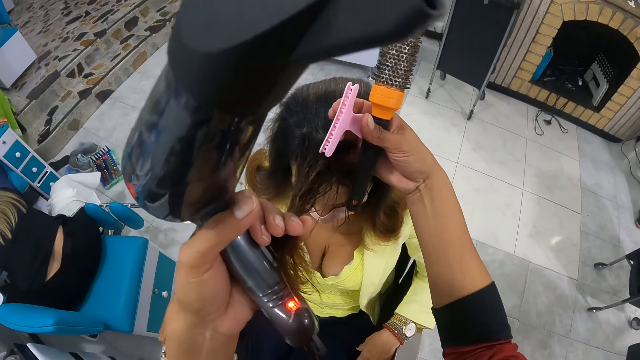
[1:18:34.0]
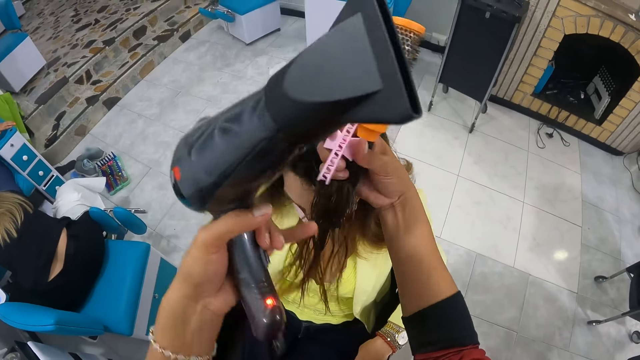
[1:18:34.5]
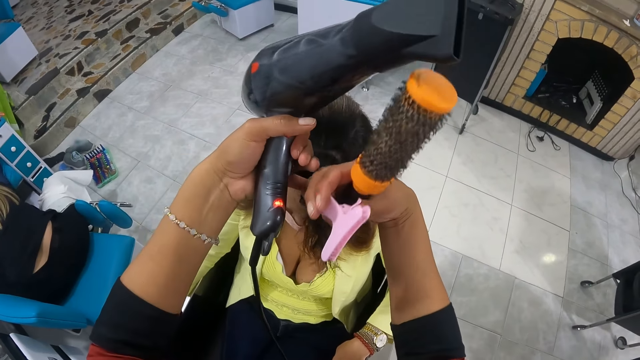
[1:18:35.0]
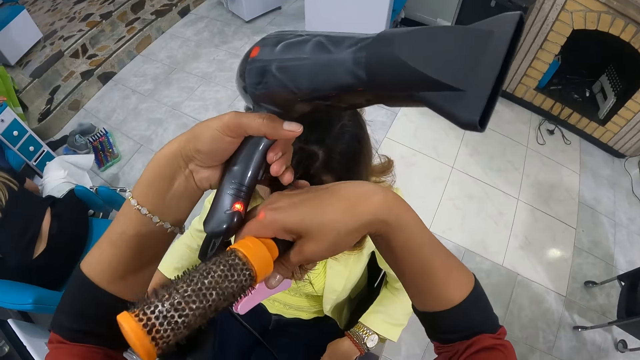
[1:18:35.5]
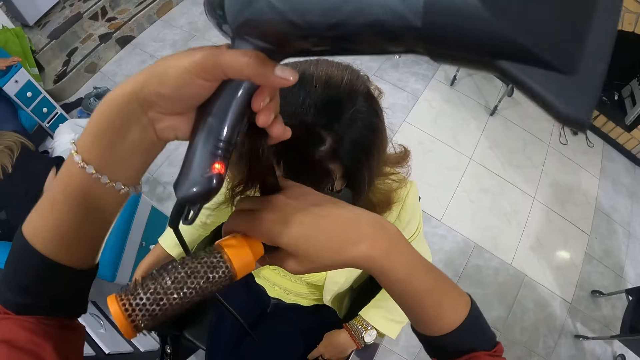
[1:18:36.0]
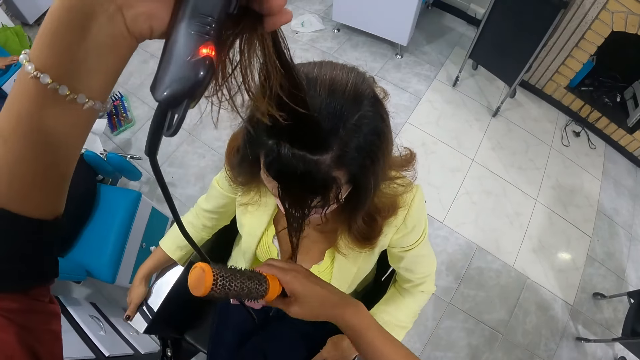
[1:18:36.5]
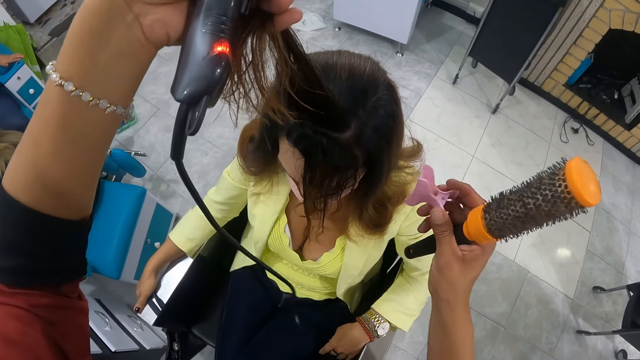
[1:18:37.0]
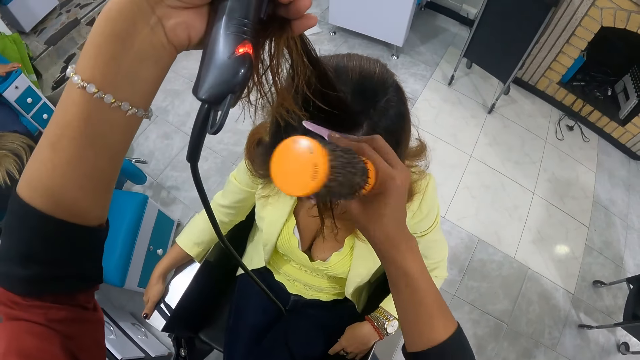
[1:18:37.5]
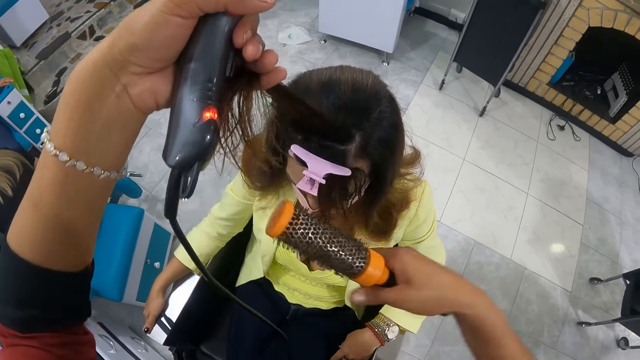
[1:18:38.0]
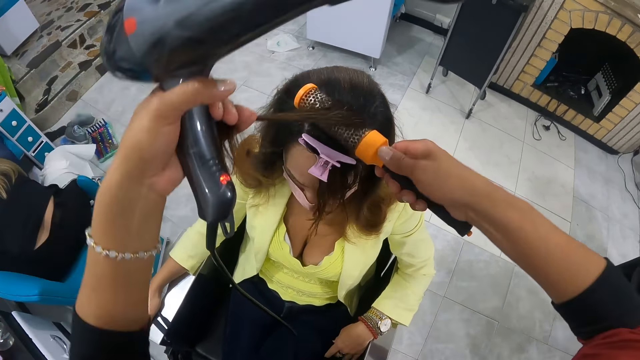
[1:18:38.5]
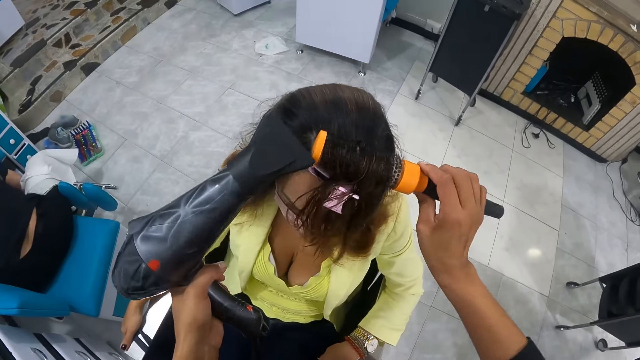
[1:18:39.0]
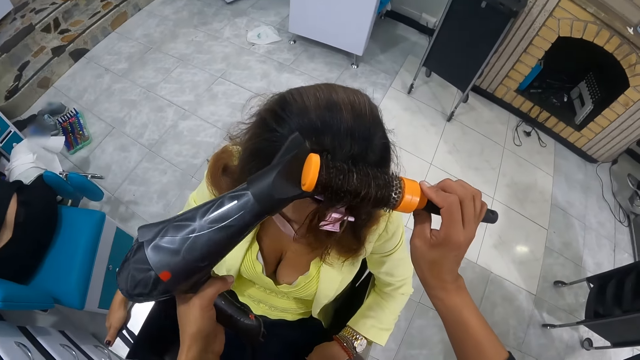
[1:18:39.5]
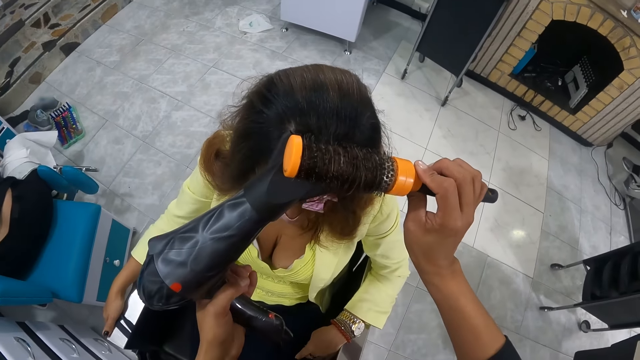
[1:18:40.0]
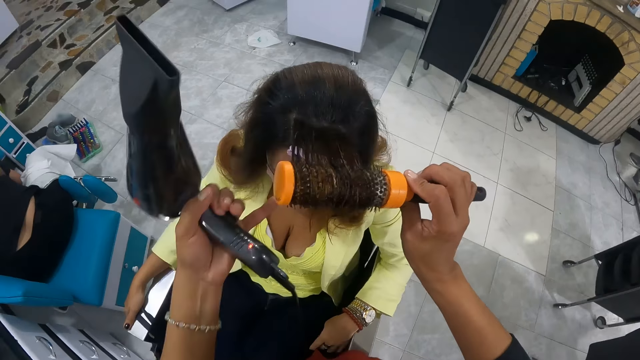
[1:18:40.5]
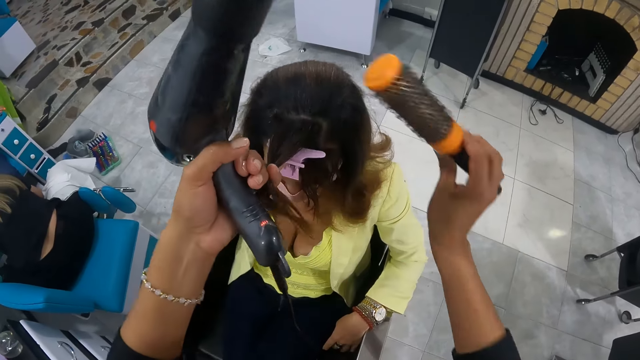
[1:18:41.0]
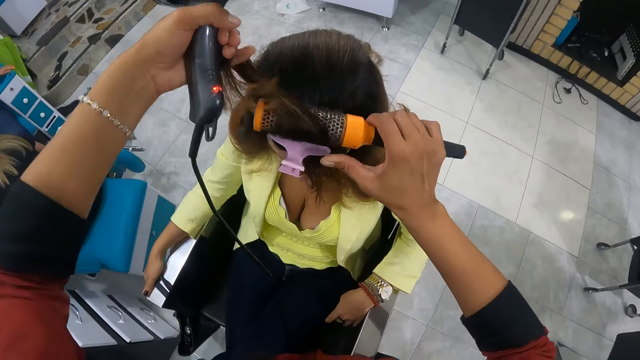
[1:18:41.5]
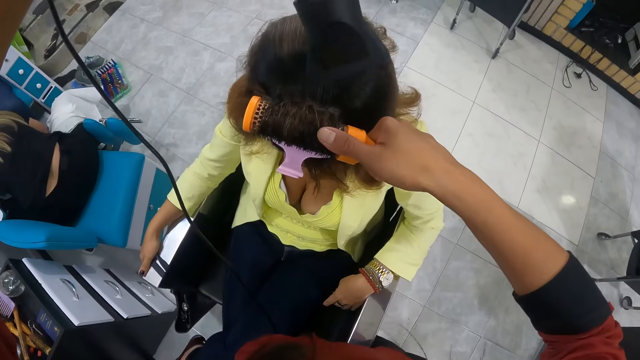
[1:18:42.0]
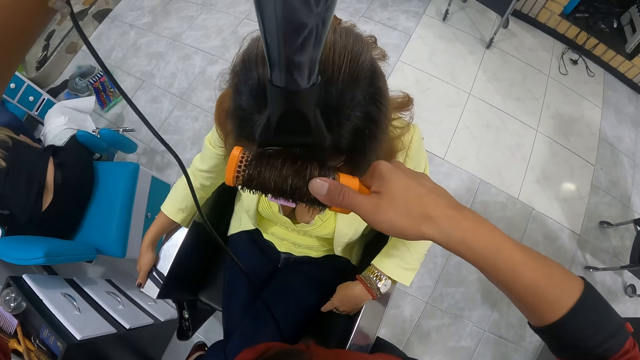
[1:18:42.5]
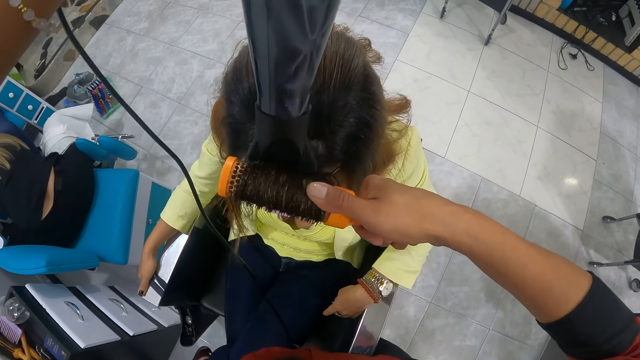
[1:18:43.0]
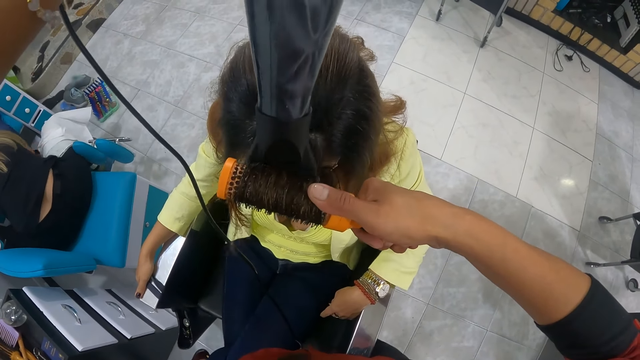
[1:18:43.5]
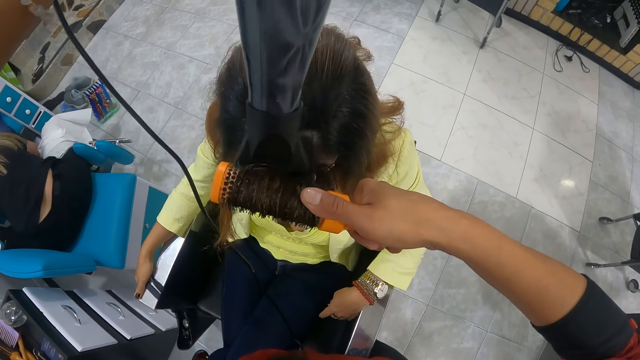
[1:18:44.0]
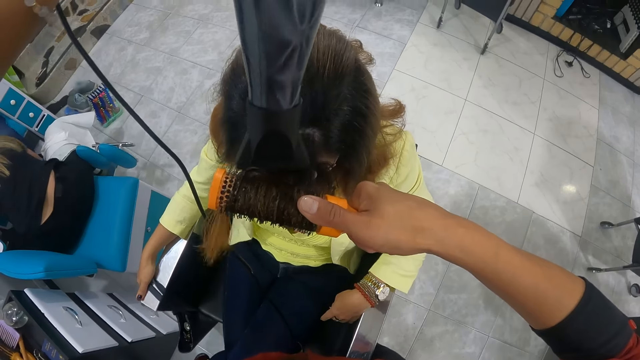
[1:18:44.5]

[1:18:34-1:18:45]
The camera wearer divides a section of the woman's hair into two with both hands. She pins the woman's hair with the hairpin with her right hand. She straightens the woman's hair with the blow dryer. She brushes the woman's hair with the hair dryer brush in her right hand. She dries the woman's hair with the hair dryer in her left hand. She holds the woman's hair with her left hand. She brushes the woman's hair with the hair dryer brush in her right hand. She dries the woman's hair with the hair dryer in her left hand.

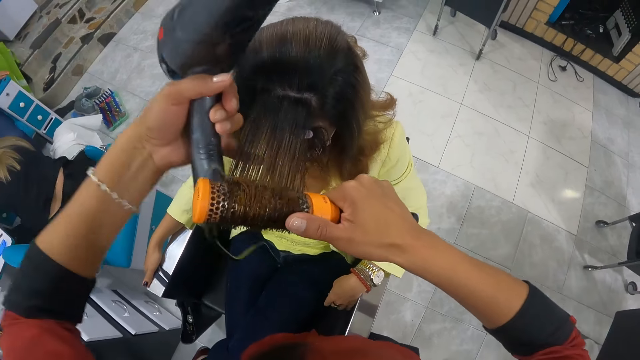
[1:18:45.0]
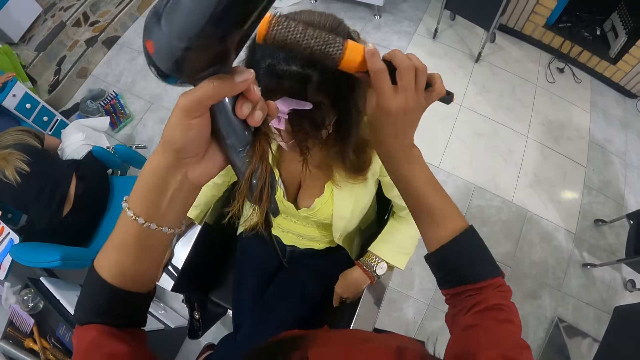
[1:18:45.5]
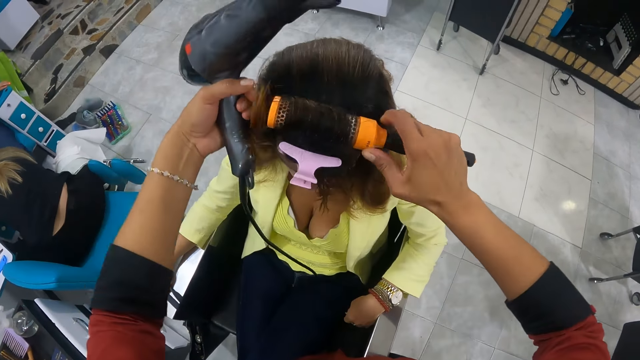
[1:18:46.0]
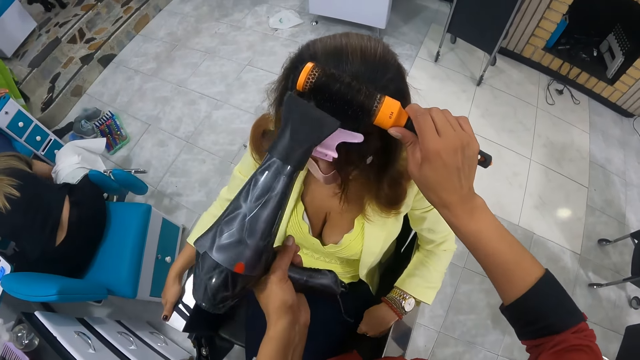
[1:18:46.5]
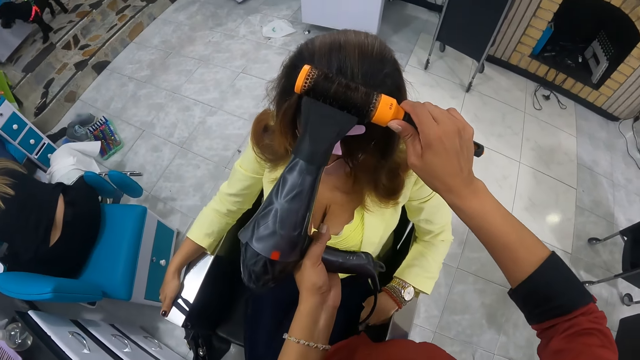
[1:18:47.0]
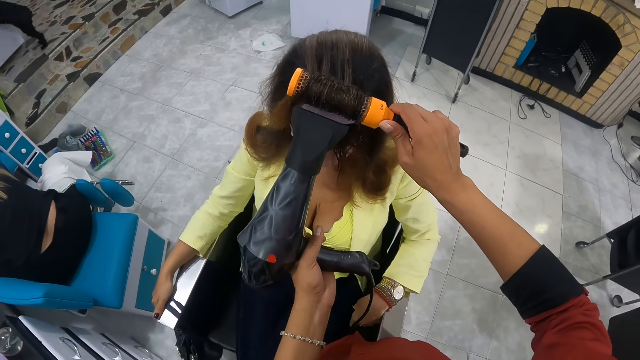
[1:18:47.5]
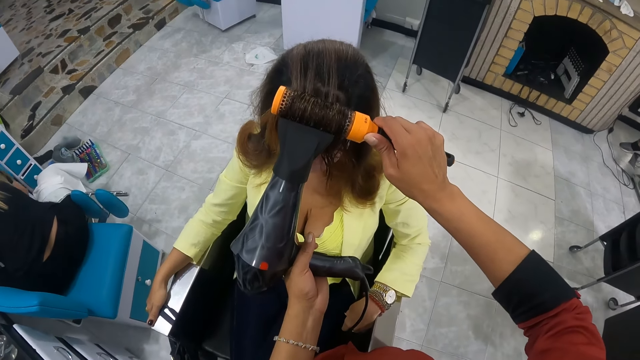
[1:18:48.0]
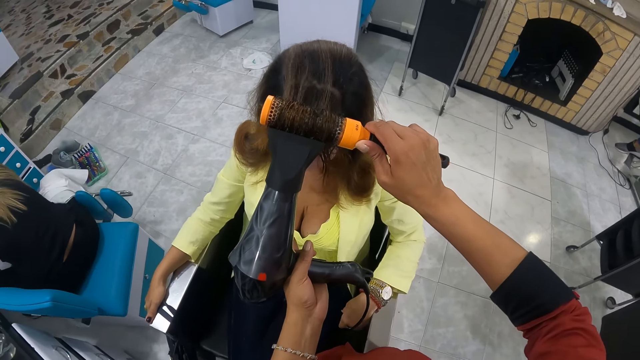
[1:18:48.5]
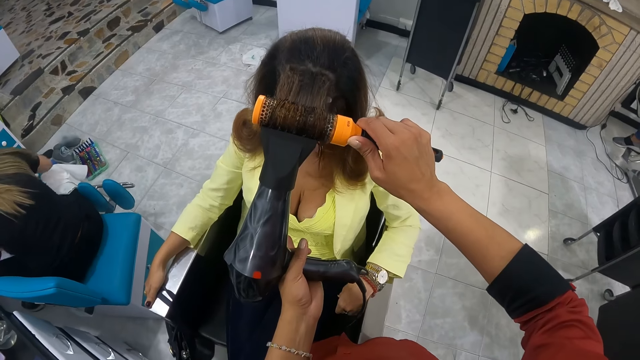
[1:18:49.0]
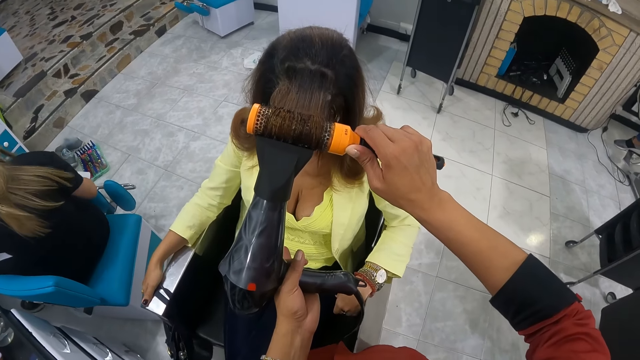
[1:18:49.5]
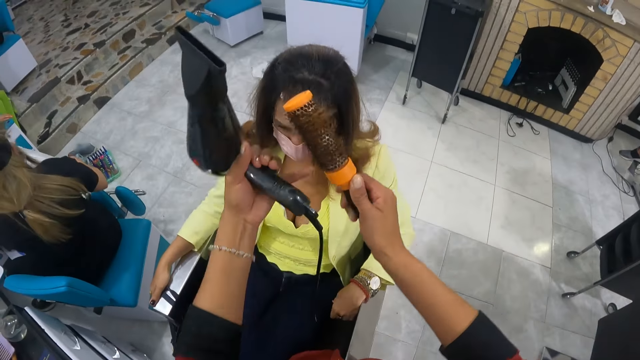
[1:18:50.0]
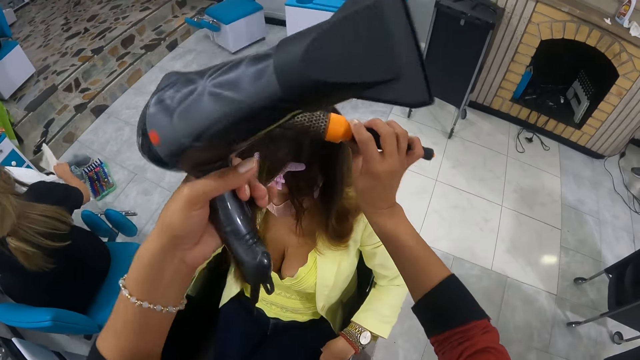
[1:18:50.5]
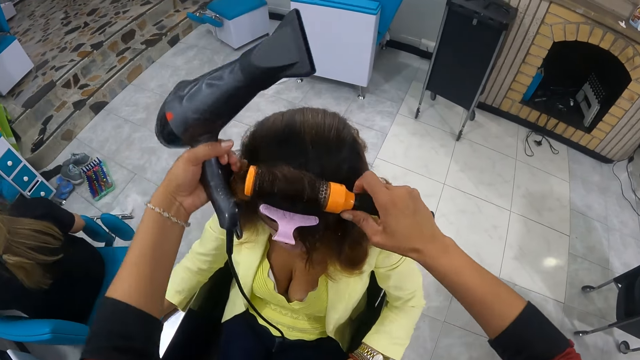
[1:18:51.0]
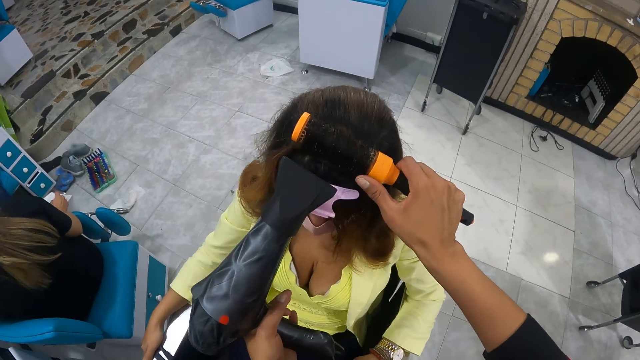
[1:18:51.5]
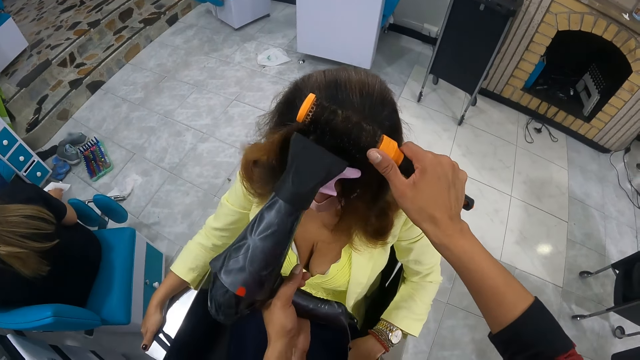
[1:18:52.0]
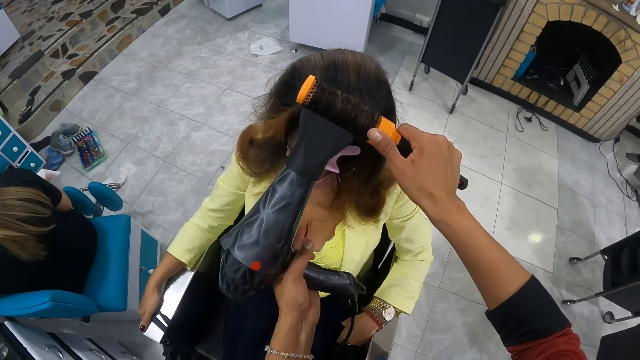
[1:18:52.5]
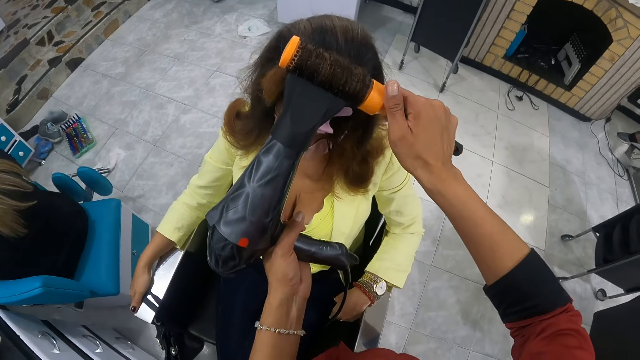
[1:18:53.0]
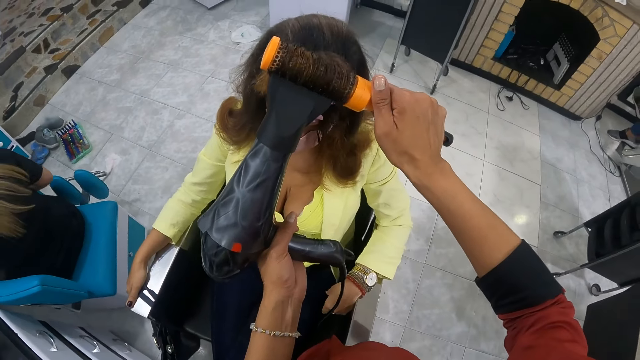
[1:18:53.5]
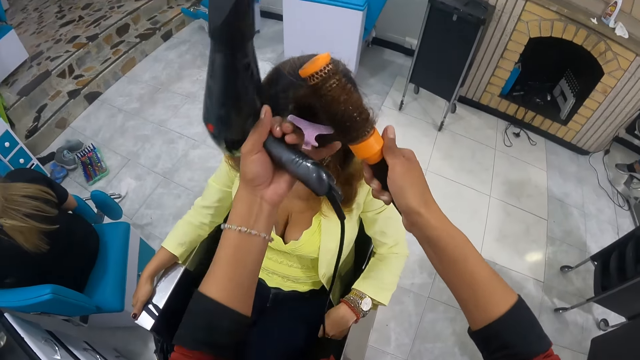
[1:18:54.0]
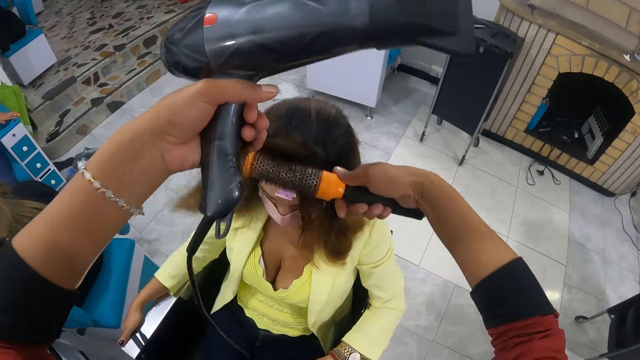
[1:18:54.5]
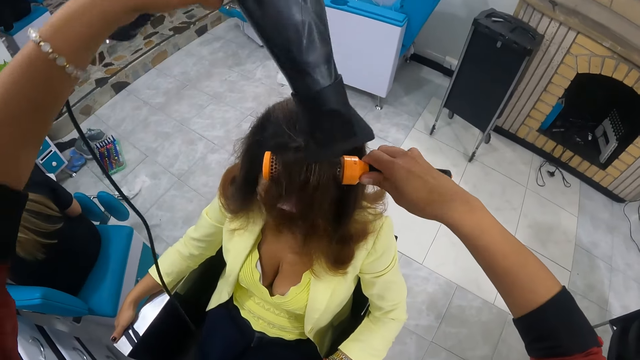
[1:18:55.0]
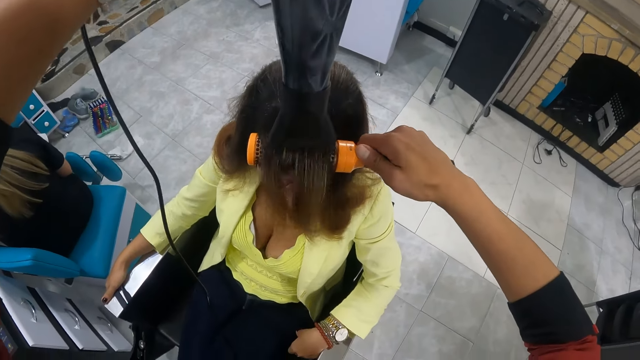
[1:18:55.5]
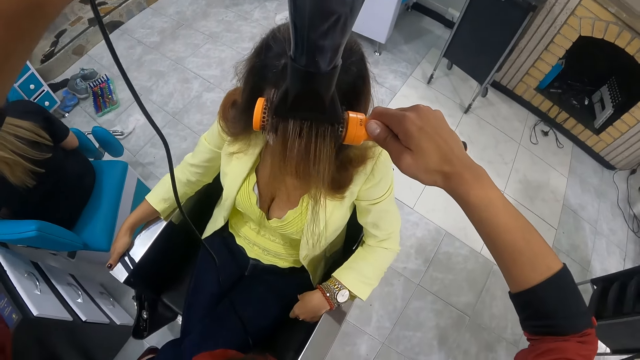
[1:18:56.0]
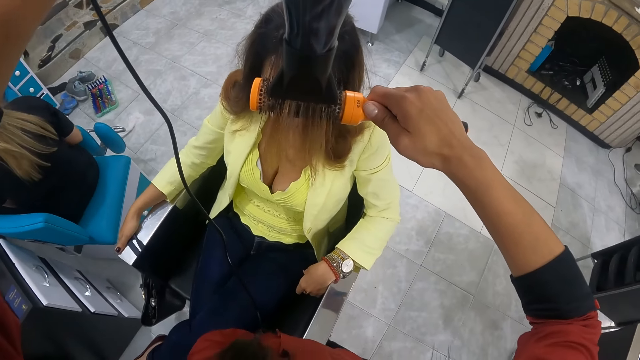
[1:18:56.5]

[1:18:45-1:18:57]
The camera wearer holds the woman's hair with her left hand. She brushes the woman's hair with the hair dryer brush in her right hand. She dries the woman's hair with the hair dryer in her left hand. She holds the woman's hair with her left hand. She brushes the woman's hair with the hair dryer brush in her right hand. She dries the woman's hair with the hair dryer in her left hand. She holds the woman's hair with her left hand. She brushes the woman's hair with the hair dryer brush in her right hand. She dries the woman's hair with the hair dryer in her left hand.
